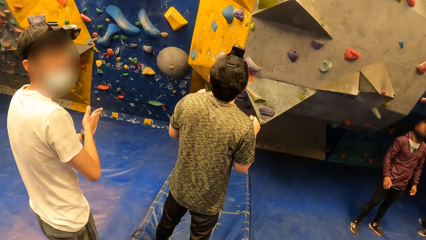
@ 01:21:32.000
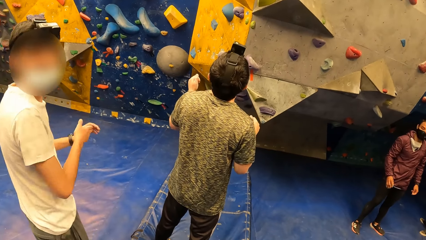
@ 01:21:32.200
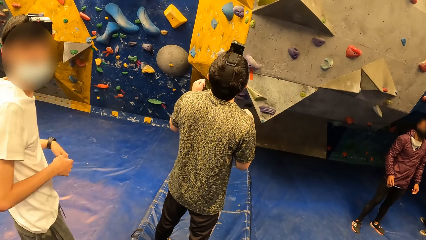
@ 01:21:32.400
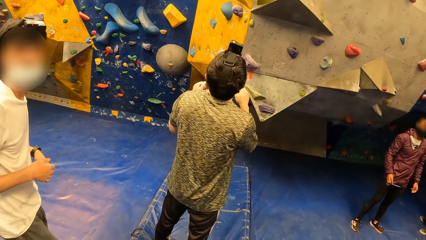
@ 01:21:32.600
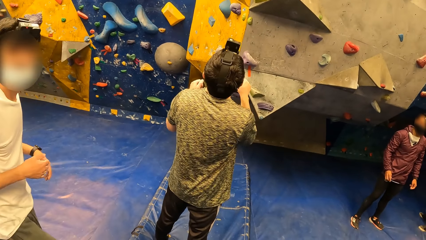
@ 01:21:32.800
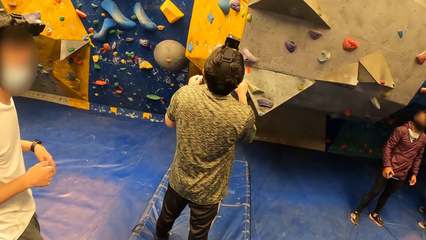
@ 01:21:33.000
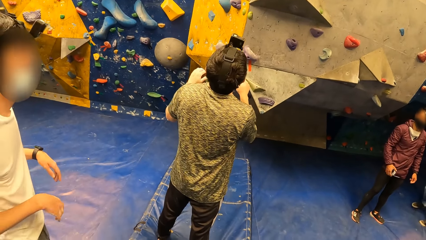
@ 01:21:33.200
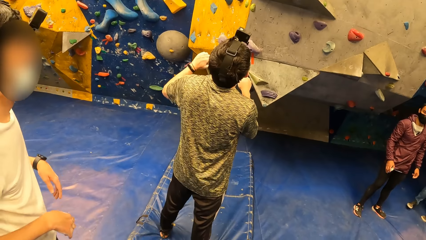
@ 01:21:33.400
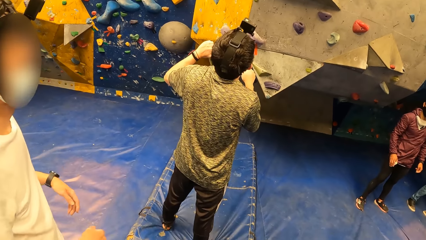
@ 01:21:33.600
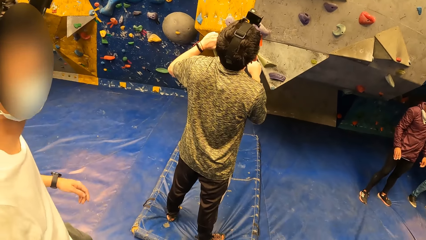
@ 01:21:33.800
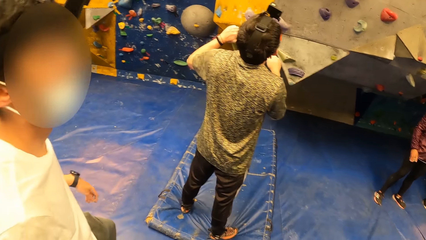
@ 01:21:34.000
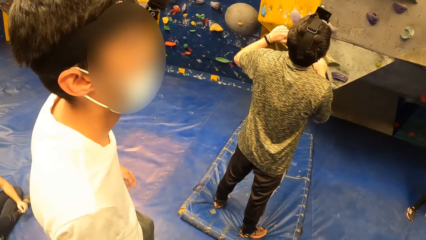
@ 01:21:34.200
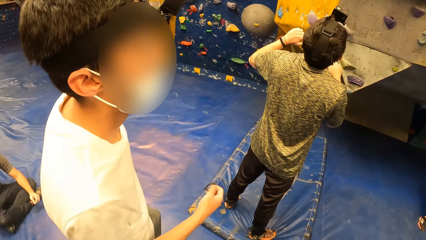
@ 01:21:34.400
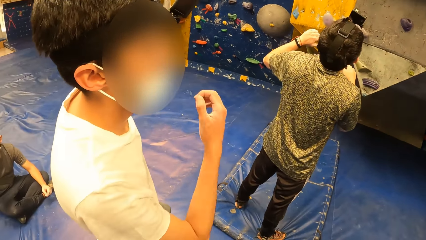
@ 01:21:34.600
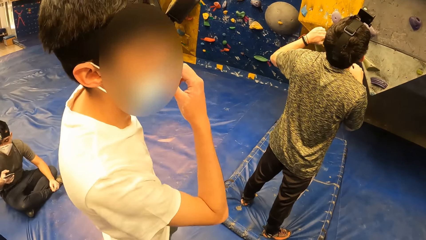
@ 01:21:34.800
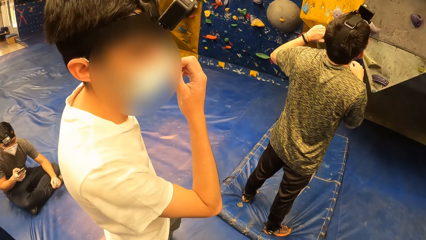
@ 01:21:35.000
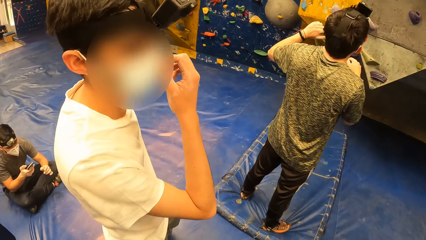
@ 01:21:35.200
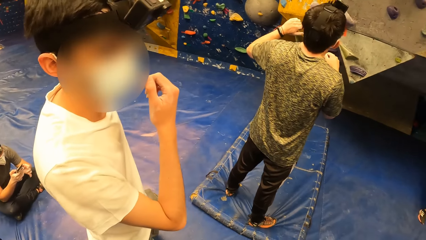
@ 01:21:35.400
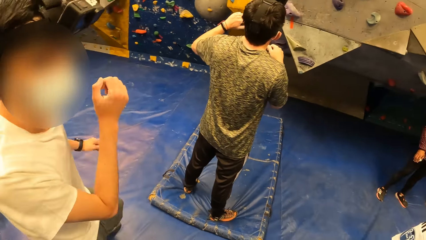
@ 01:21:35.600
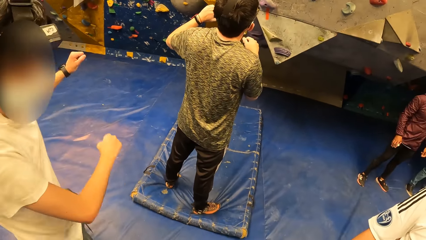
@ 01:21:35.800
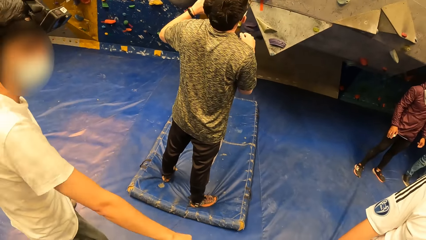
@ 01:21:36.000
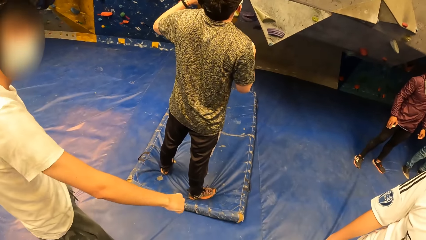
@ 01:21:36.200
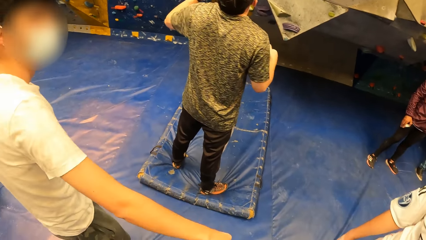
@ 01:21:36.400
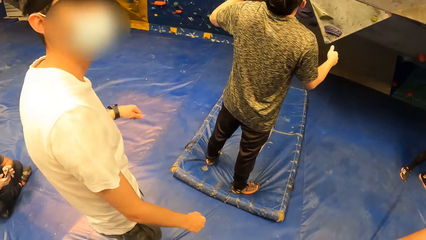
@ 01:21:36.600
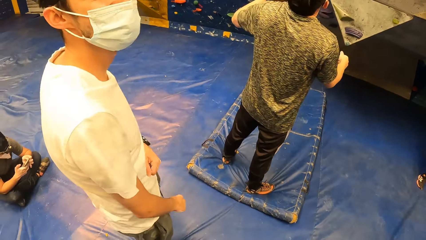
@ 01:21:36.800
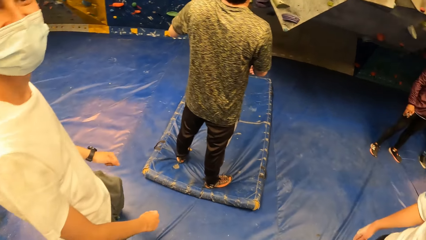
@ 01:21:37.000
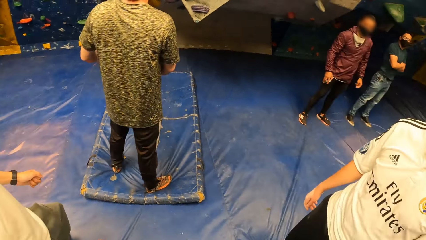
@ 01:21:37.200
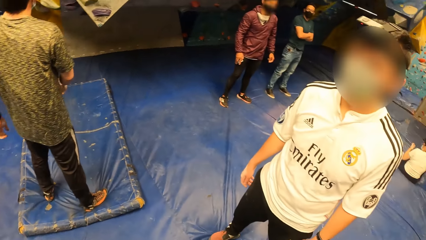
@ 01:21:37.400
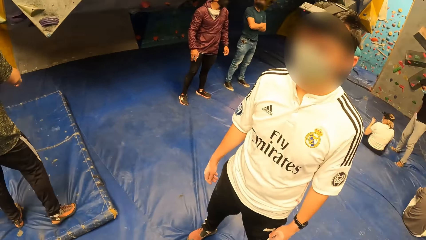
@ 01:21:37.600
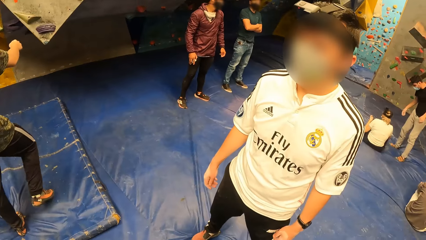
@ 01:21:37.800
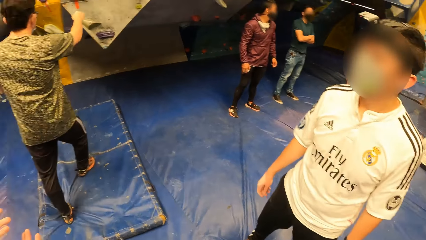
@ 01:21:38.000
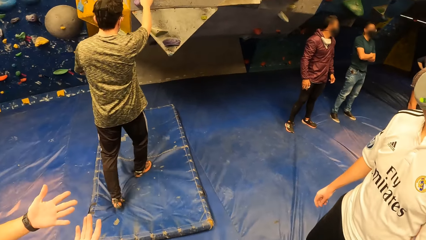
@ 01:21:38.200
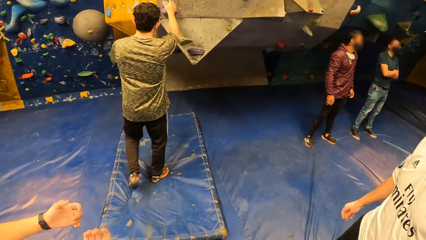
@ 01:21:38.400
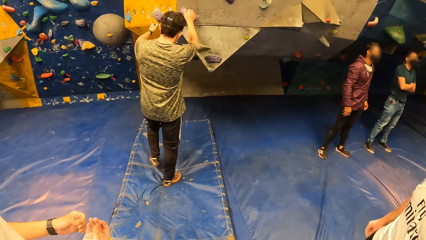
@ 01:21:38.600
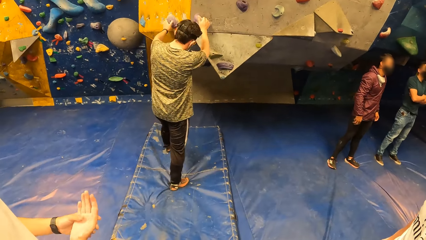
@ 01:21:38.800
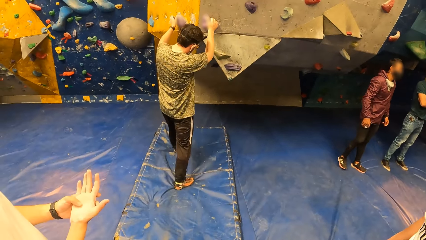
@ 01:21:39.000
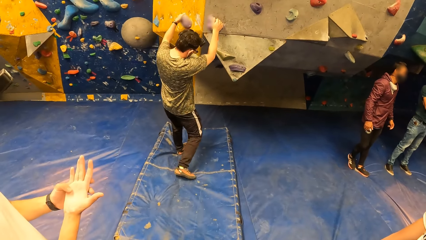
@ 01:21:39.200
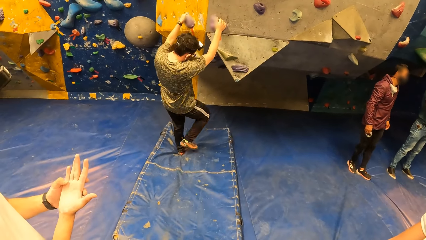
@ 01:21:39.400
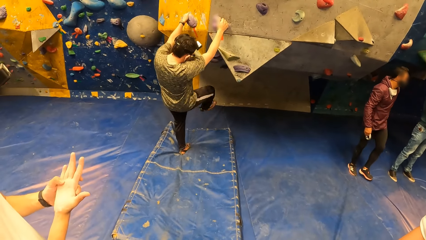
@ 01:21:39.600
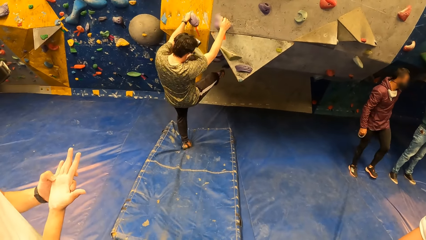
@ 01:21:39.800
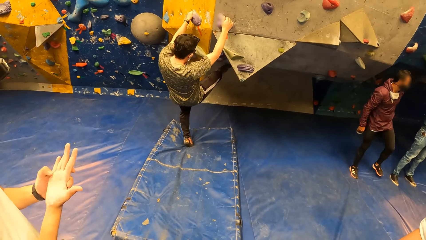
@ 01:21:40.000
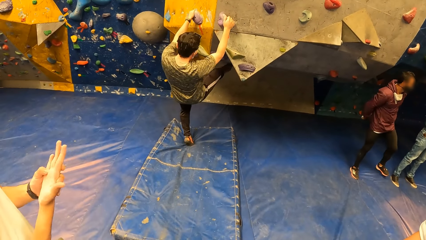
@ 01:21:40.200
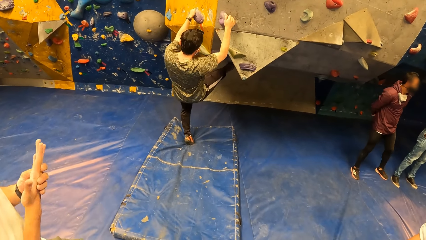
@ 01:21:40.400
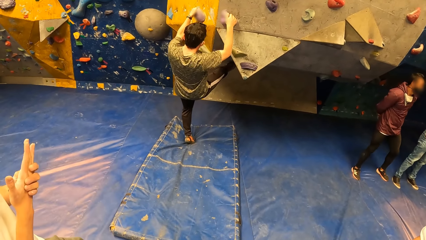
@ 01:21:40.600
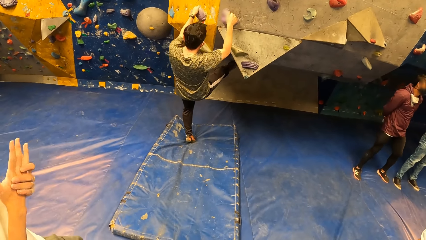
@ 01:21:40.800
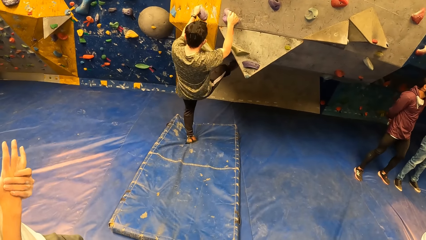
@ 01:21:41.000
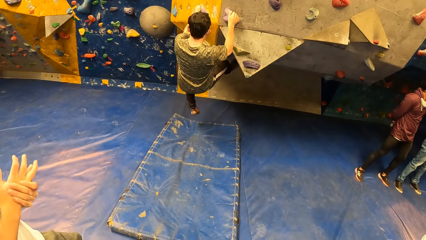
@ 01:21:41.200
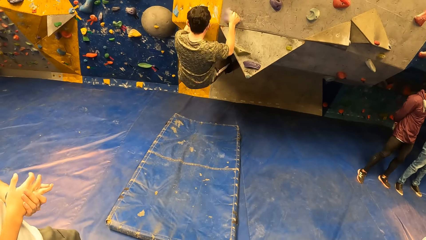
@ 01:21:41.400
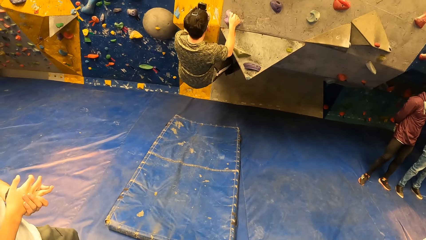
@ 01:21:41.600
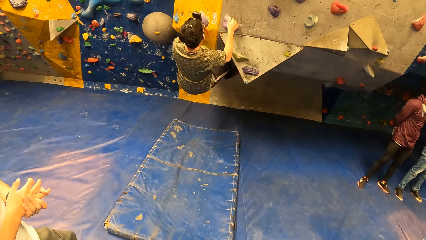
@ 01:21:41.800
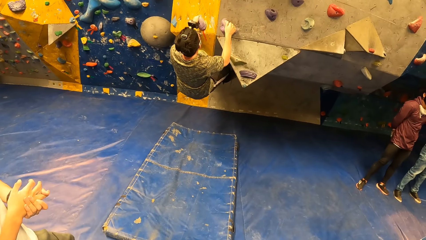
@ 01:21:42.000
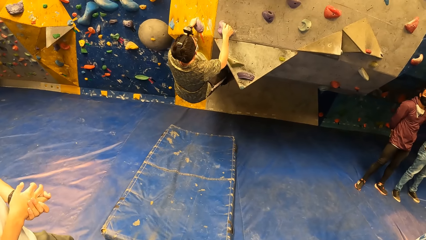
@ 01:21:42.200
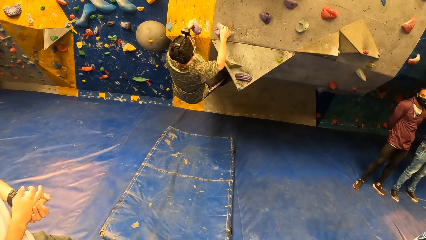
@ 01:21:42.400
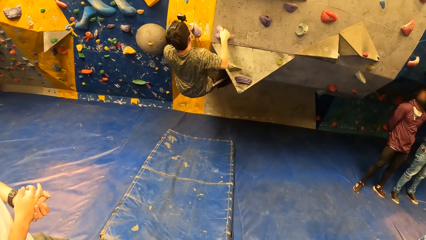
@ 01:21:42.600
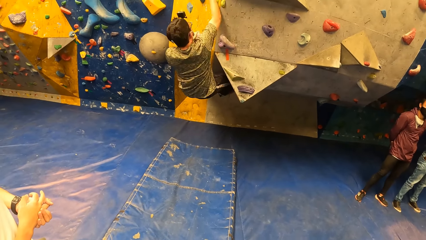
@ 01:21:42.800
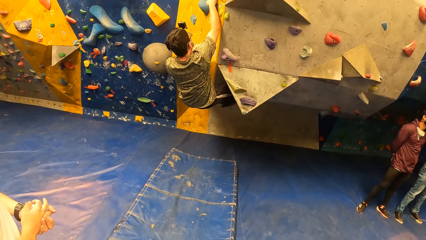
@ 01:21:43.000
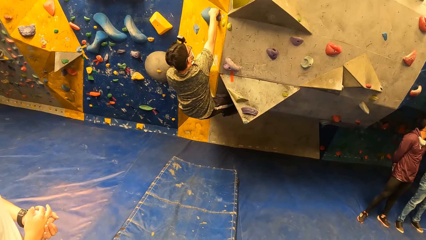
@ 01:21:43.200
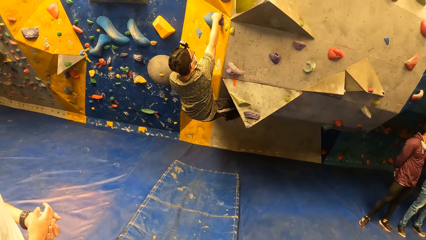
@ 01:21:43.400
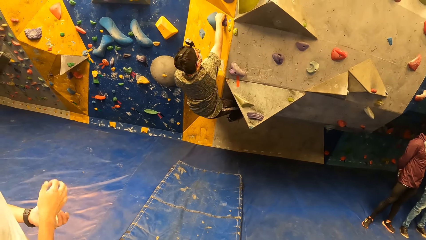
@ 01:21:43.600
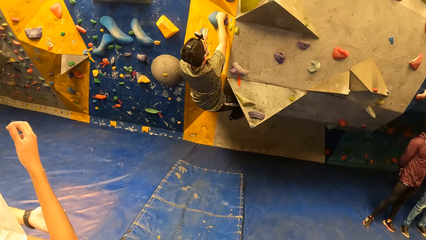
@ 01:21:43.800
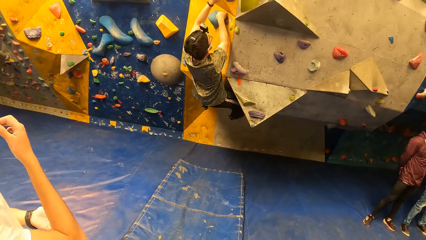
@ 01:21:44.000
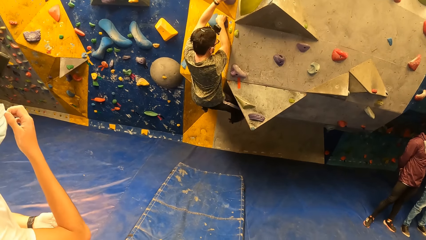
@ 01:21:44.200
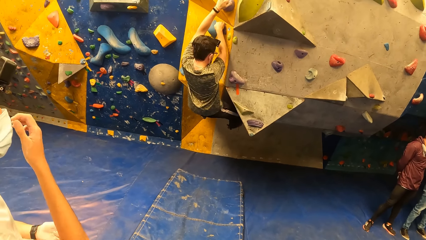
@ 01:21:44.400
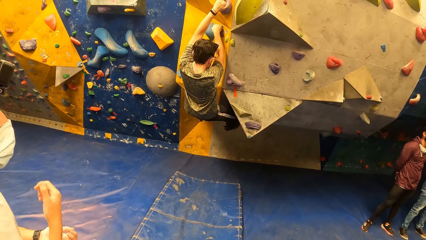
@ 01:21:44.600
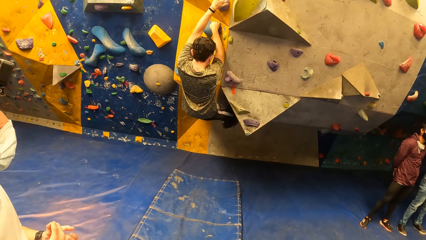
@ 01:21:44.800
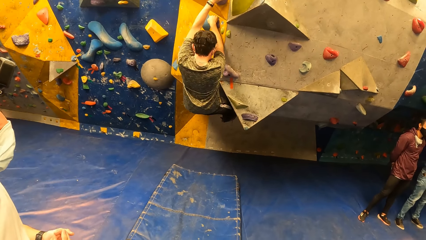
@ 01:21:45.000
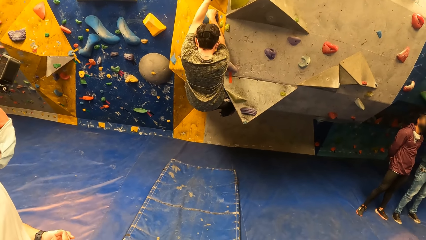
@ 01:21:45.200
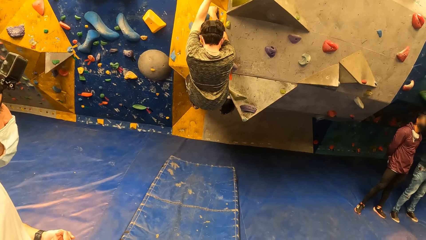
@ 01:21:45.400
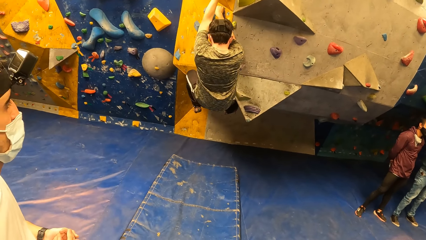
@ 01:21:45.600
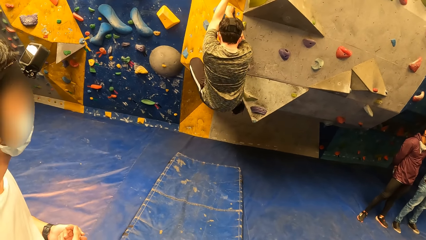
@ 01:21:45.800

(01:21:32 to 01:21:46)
A man operates his phone with his right hand. Another man climbs the wall.

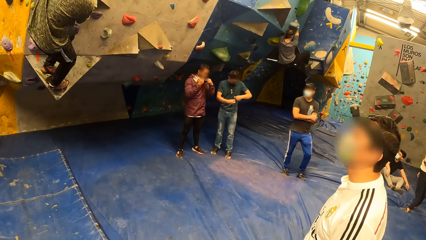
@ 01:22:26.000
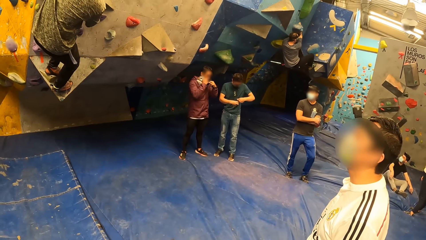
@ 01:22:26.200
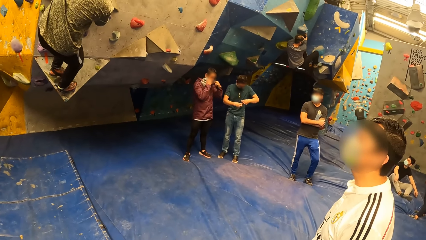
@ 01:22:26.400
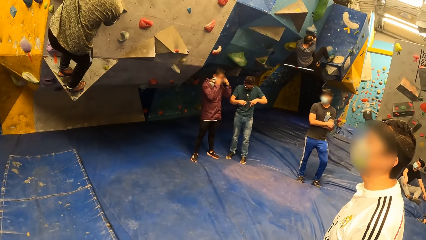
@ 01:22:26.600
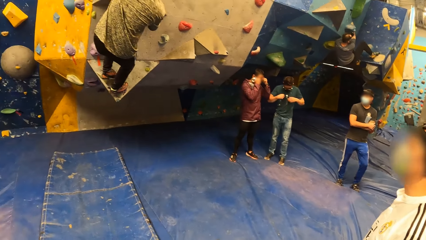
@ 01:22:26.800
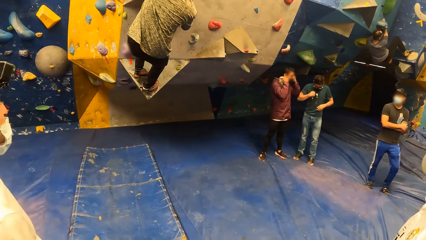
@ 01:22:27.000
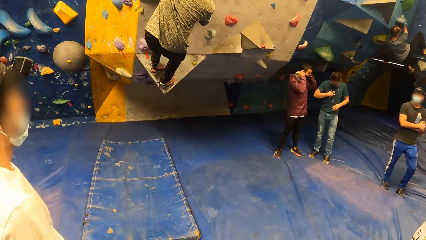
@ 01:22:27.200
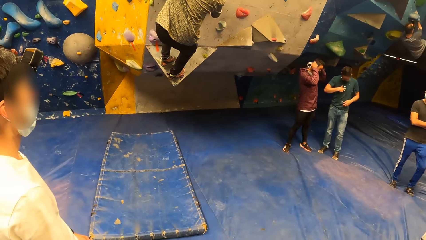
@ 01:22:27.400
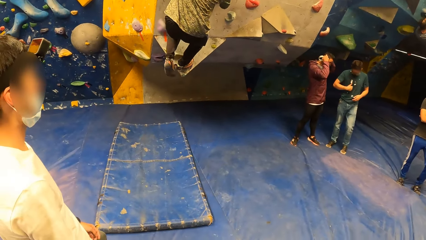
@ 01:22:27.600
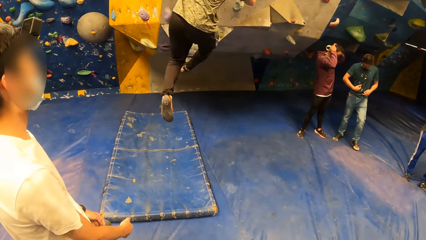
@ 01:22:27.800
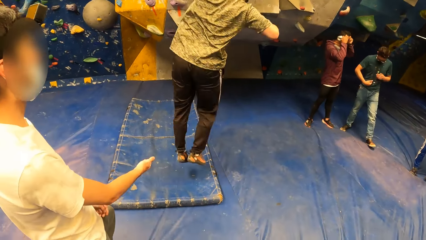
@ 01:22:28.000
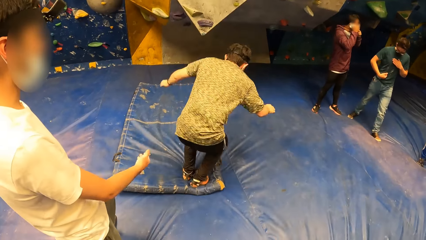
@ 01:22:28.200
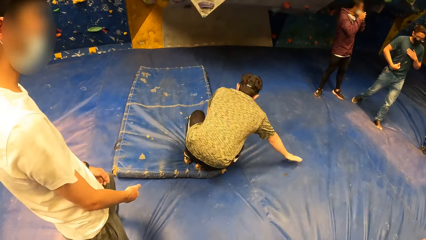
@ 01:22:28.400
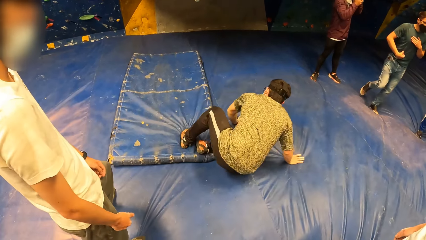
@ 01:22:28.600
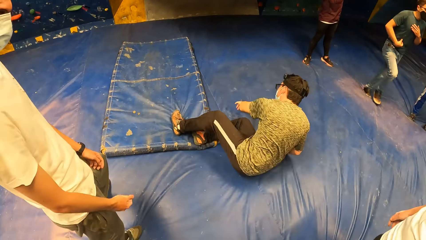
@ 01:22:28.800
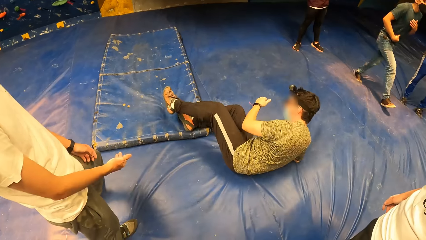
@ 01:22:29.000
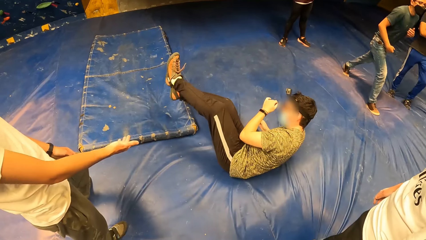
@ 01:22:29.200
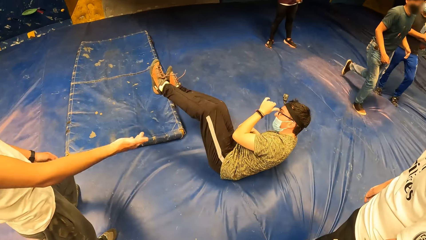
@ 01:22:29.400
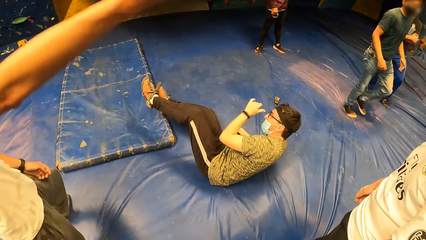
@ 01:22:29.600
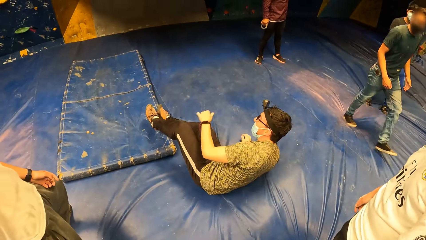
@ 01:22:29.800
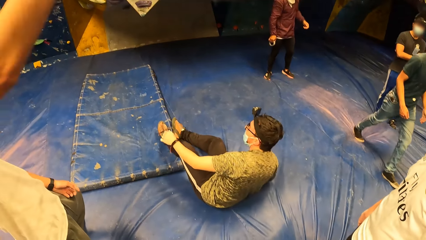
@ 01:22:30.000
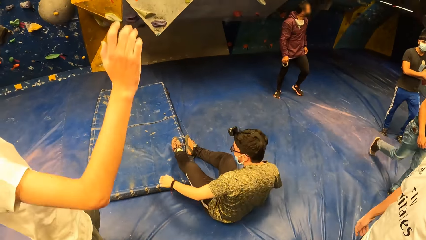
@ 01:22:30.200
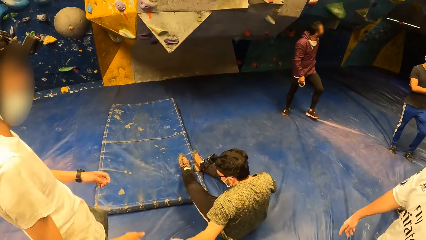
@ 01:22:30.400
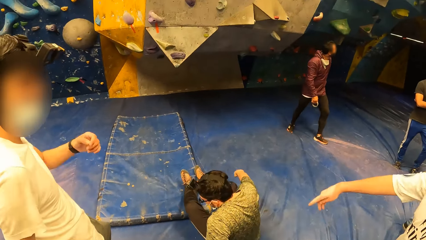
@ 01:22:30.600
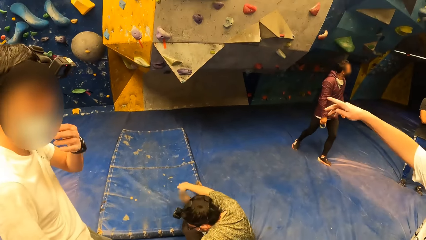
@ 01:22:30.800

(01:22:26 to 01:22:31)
A man jumps off the wall.
